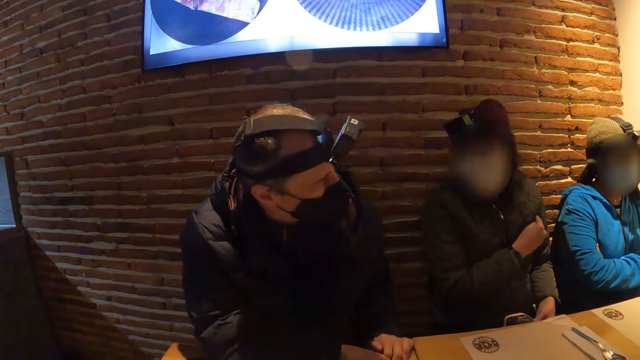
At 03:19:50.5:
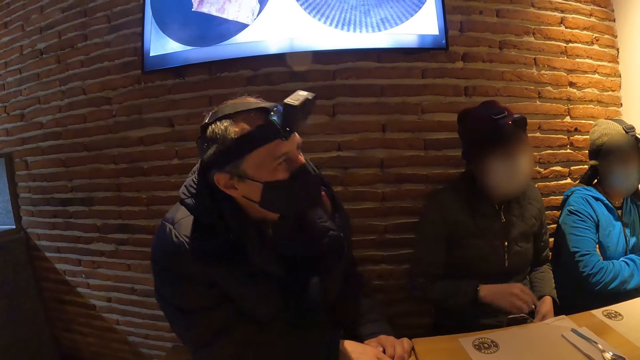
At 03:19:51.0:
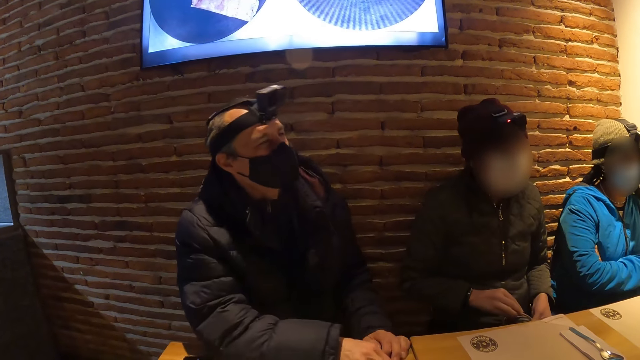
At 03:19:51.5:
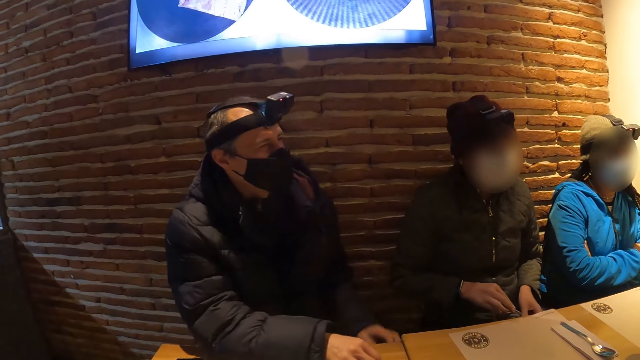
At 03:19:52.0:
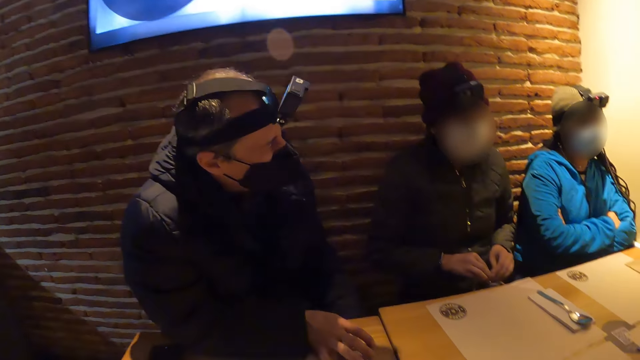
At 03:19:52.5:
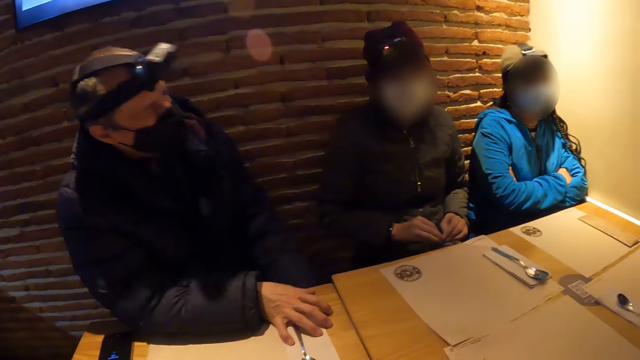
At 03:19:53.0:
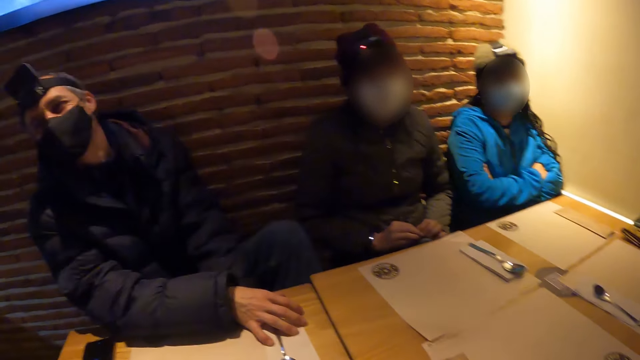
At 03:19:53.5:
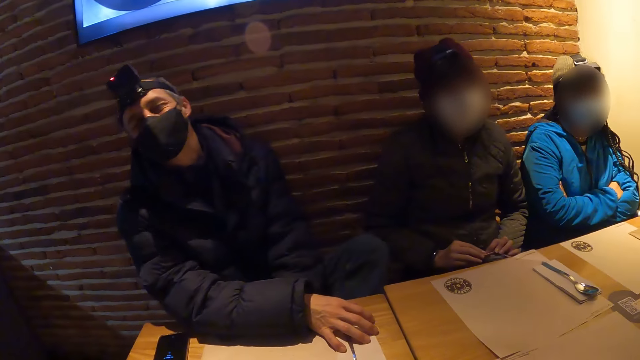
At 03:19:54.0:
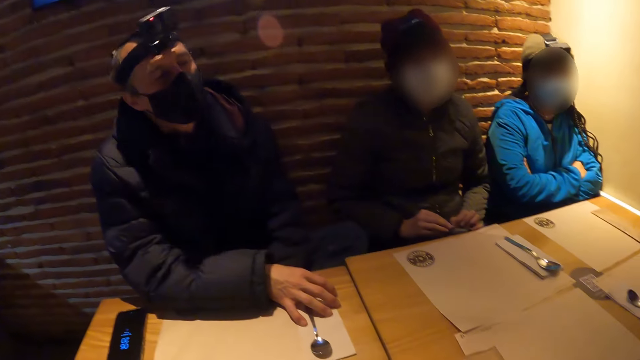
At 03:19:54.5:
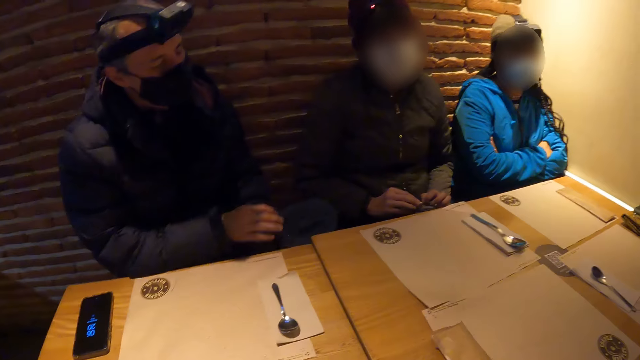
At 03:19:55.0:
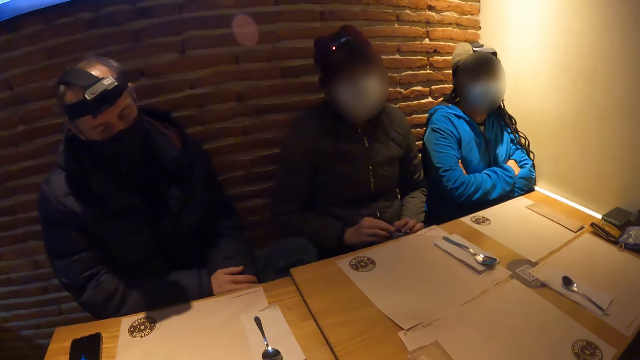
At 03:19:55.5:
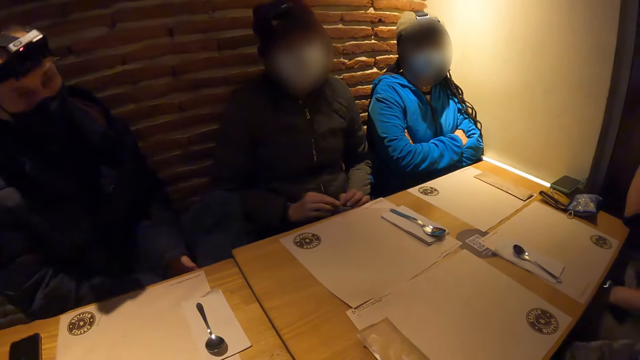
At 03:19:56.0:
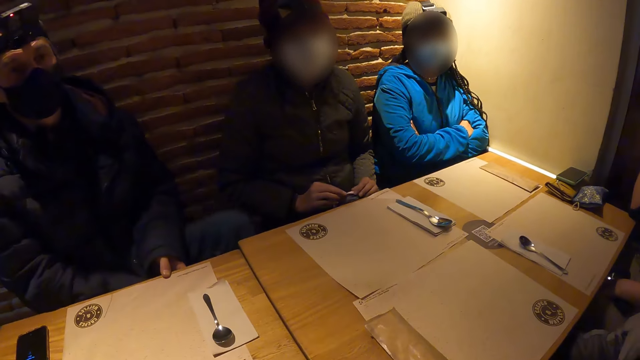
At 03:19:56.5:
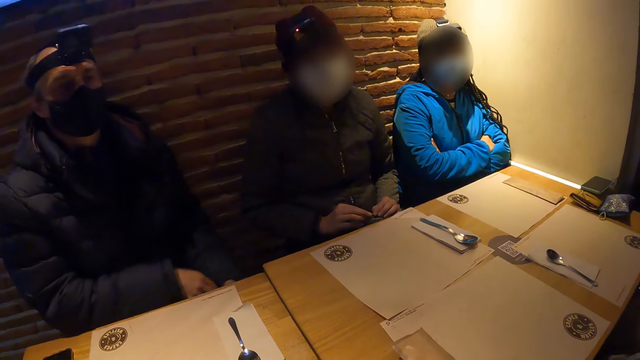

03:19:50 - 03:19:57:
The camera wearer looks around.

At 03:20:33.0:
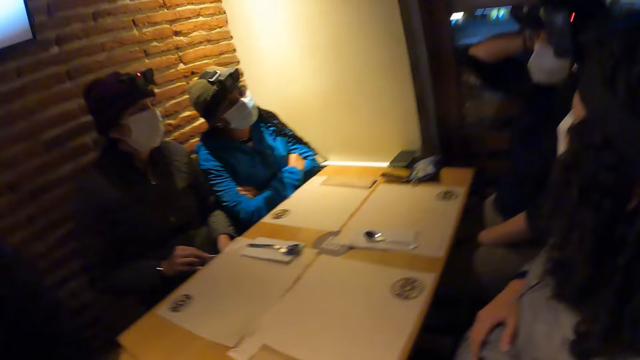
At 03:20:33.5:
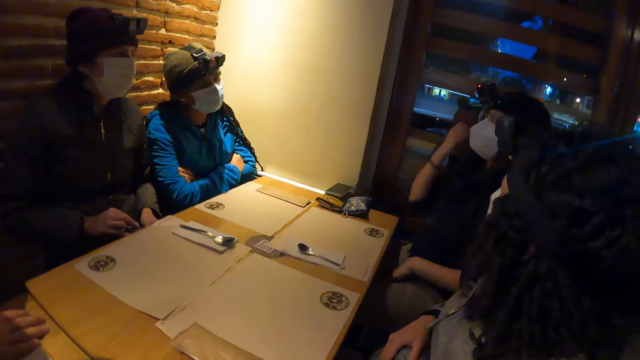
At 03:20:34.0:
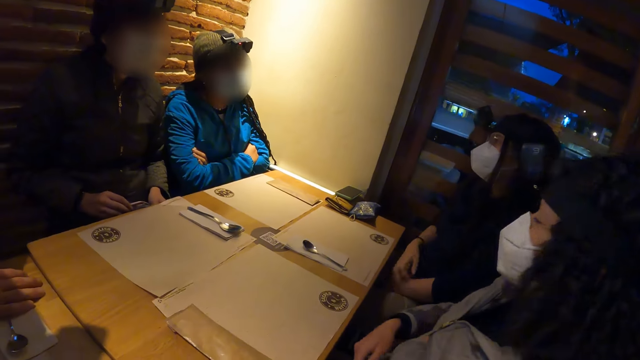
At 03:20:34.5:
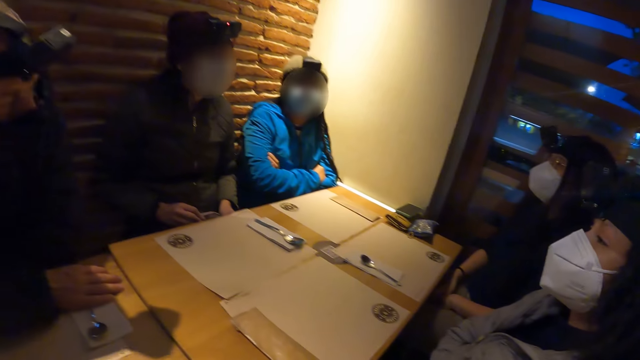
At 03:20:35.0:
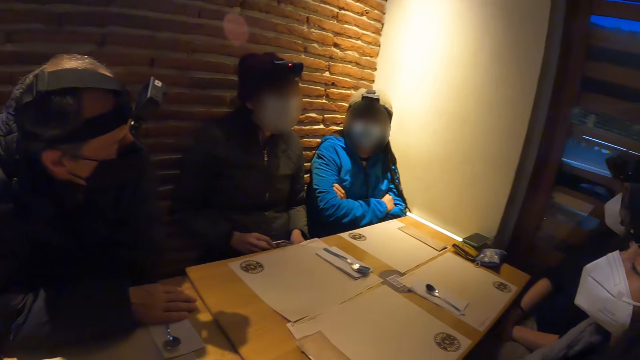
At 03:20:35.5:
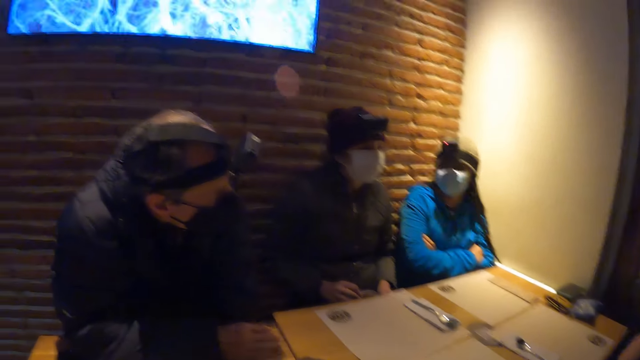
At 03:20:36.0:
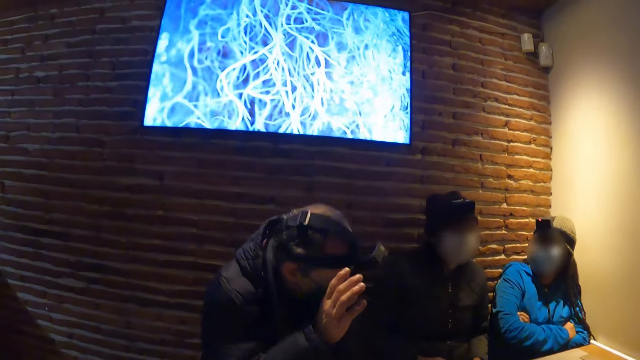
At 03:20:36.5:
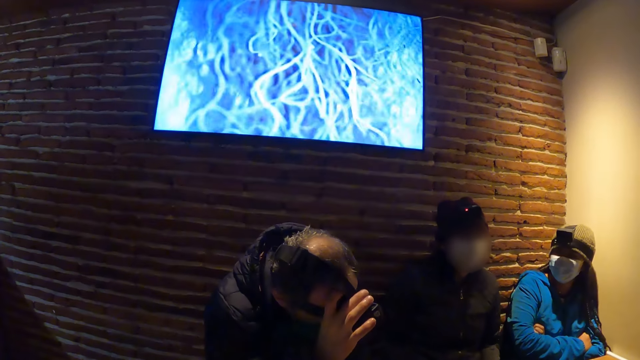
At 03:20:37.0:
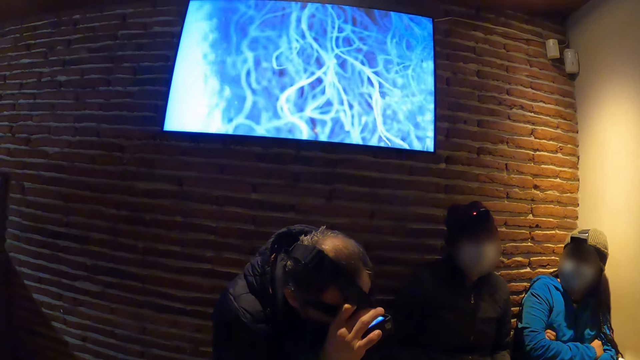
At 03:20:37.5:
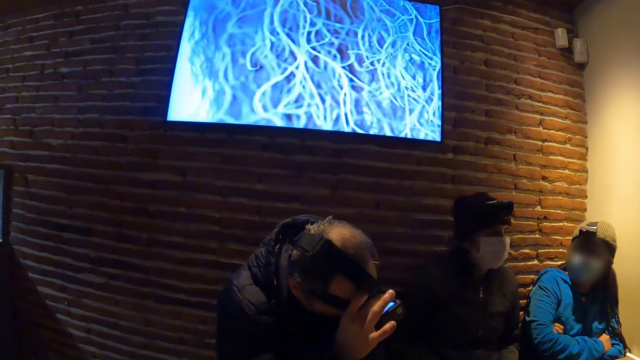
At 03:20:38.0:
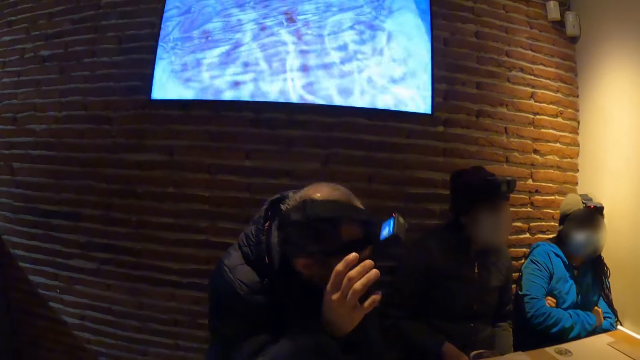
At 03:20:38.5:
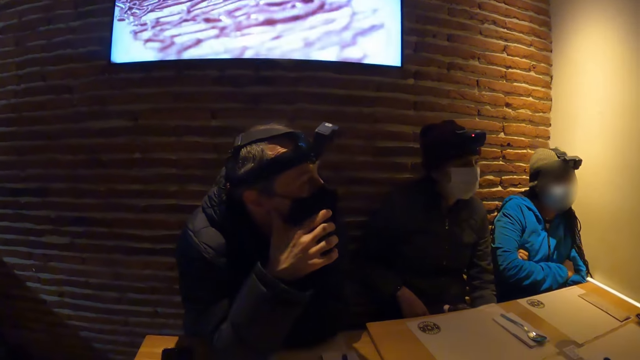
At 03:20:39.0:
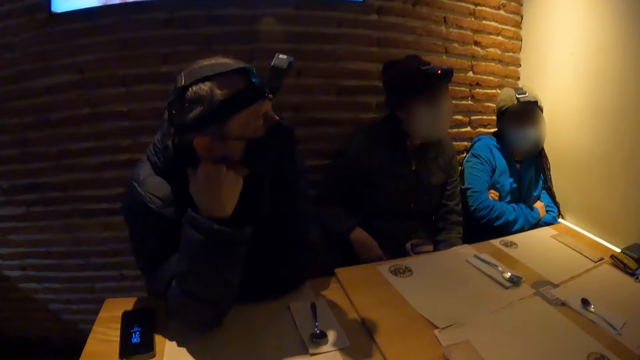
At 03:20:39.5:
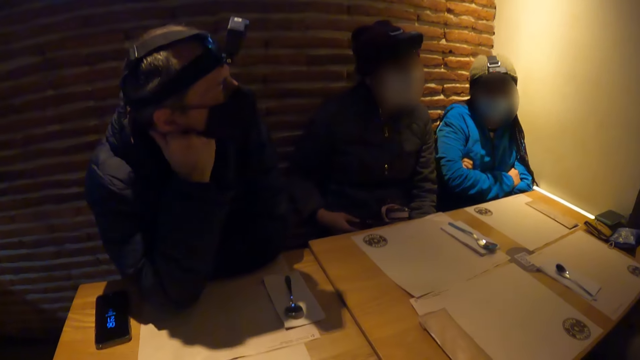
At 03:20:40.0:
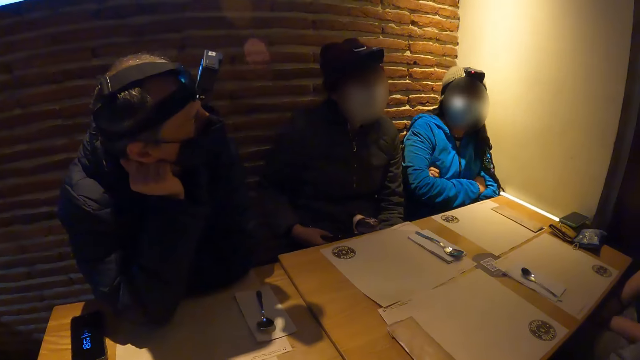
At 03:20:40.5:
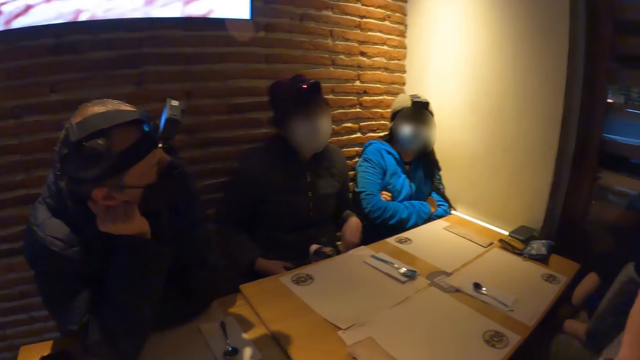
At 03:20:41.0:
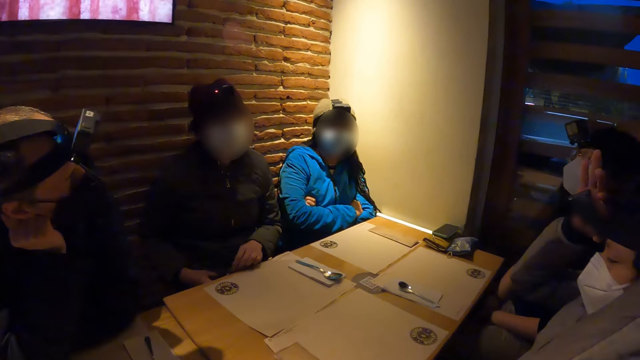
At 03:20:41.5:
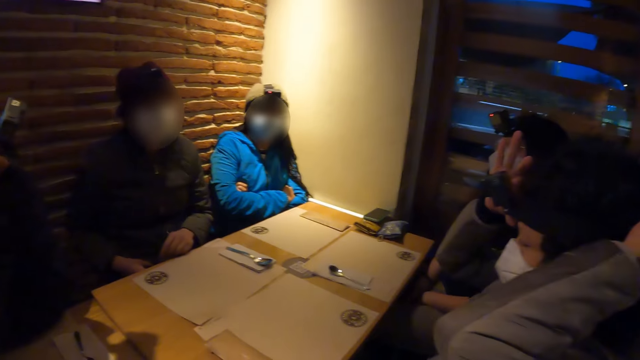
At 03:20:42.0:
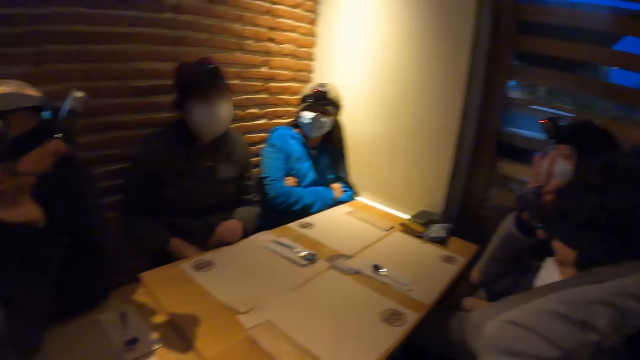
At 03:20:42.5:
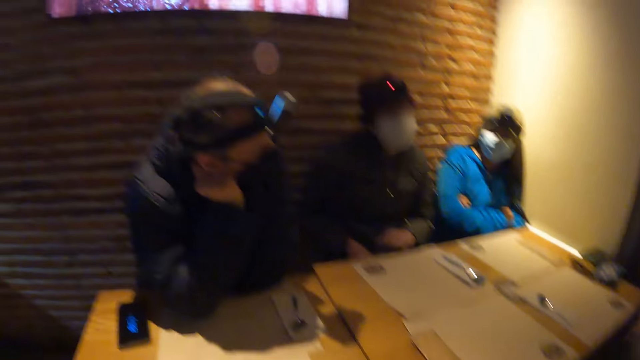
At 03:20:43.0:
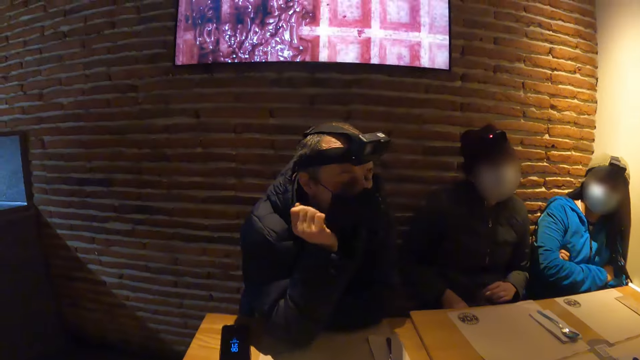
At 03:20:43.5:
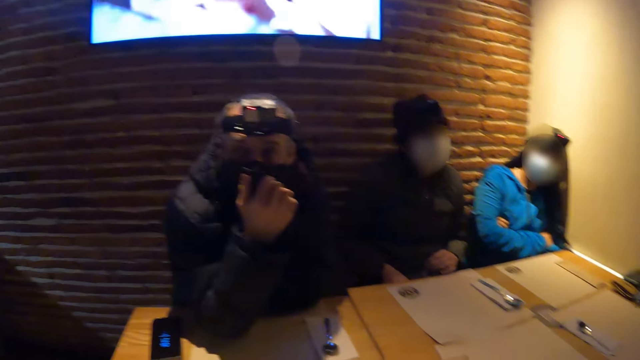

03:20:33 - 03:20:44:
The man adjusts the camera on his head with his right hand. The camera wearer looks around.

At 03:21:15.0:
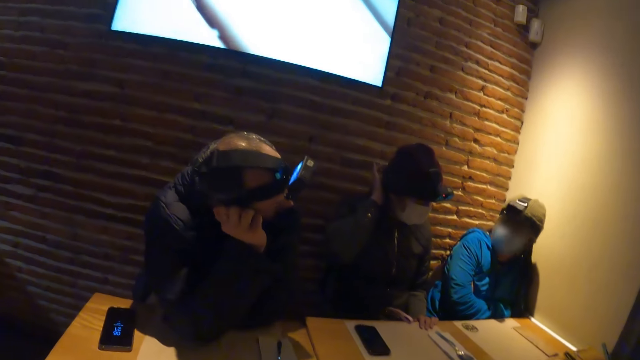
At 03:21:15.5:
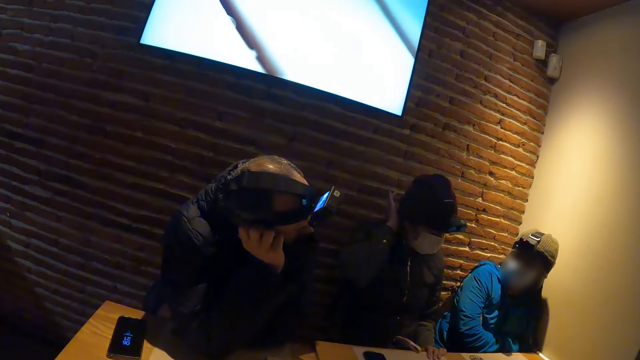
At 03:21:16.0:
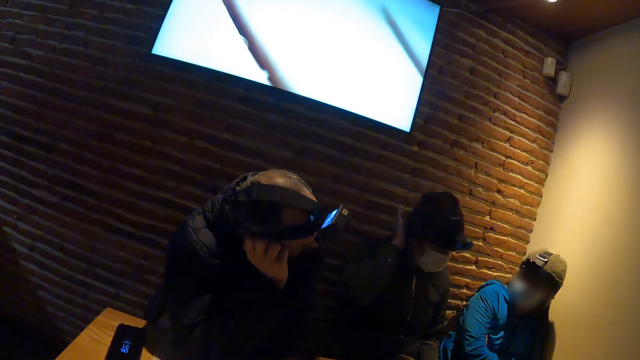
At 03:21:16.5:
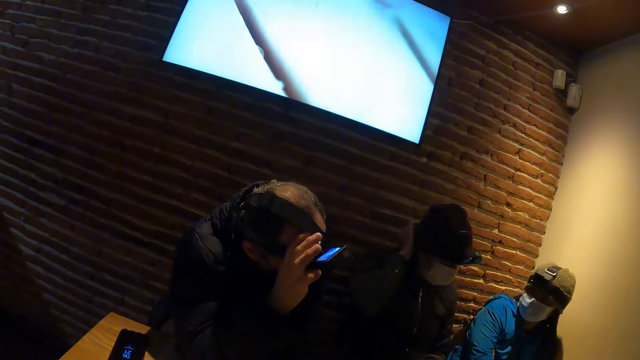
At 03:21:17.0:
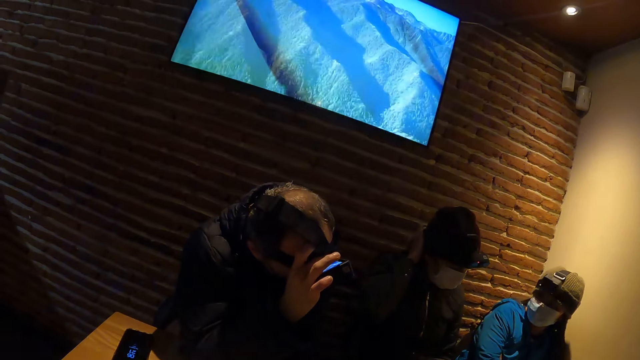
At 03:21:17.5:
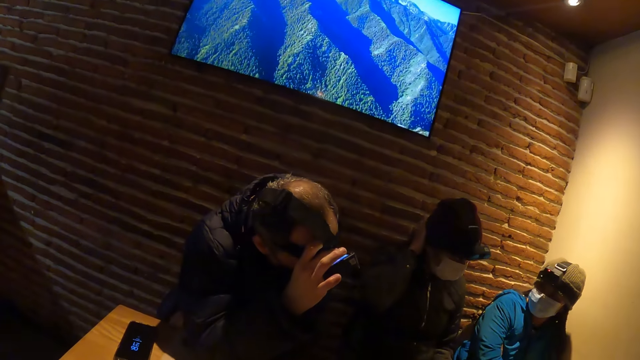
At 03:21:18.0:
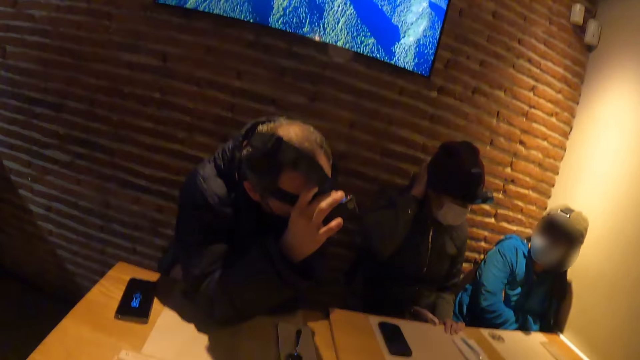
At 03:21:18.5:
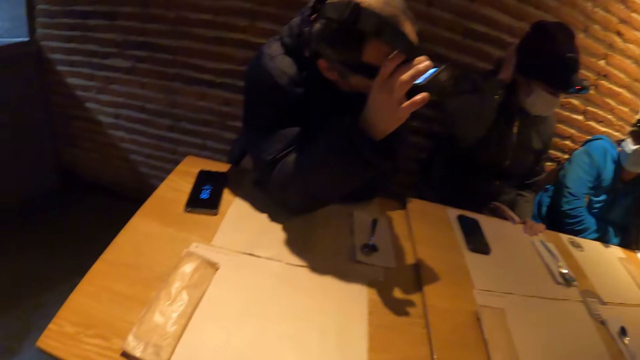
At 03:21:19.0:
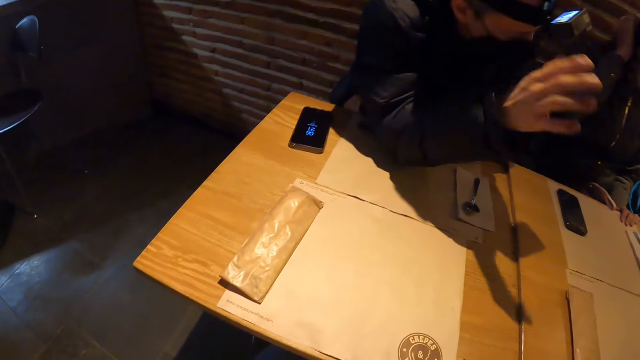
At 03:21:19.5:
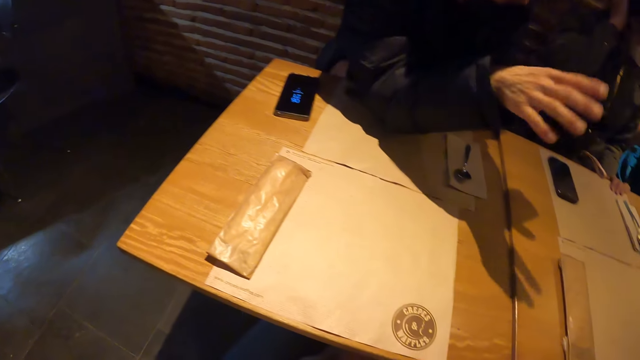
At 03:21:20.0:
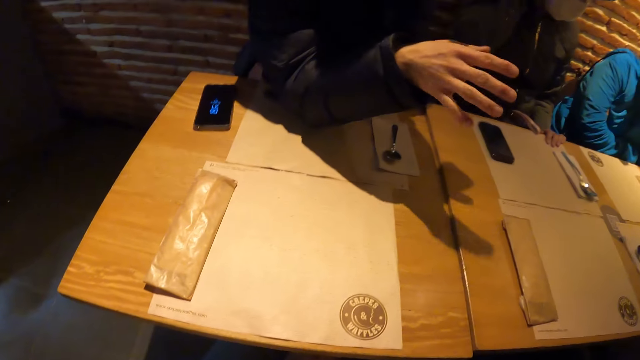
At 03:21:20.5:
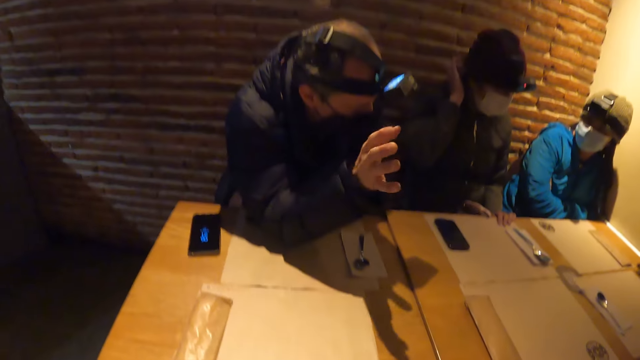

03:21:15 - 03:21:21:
The man motions with his right hand and adjusts the camera on his head. The man interacts with a girl.
